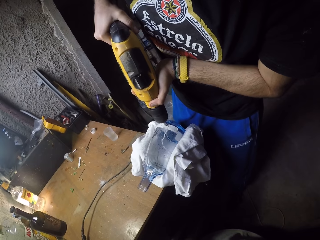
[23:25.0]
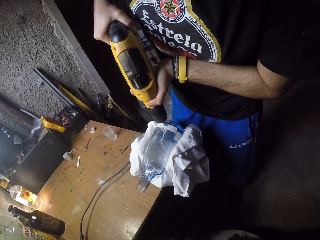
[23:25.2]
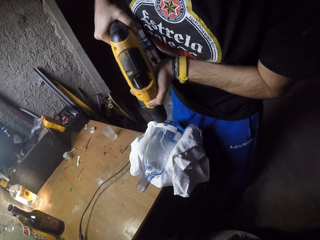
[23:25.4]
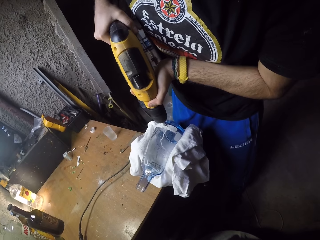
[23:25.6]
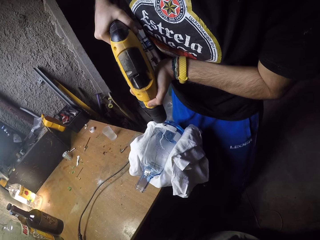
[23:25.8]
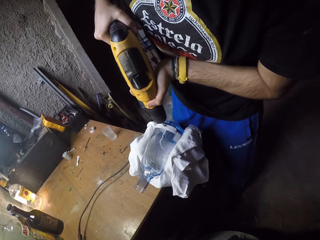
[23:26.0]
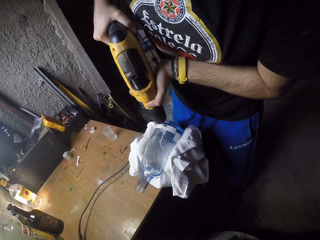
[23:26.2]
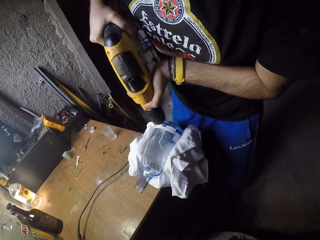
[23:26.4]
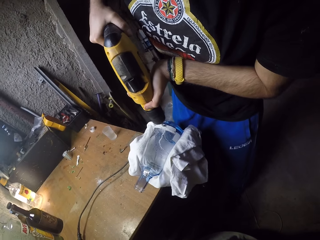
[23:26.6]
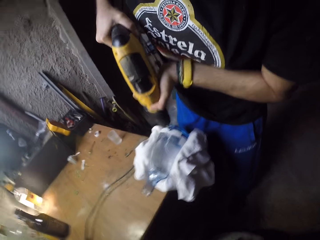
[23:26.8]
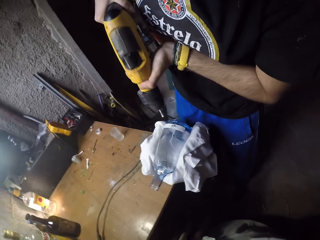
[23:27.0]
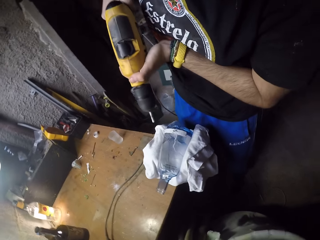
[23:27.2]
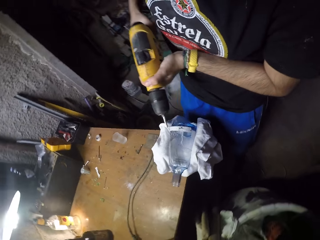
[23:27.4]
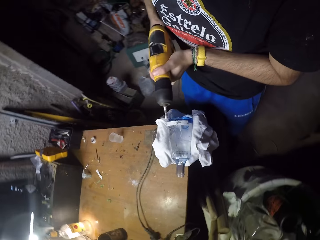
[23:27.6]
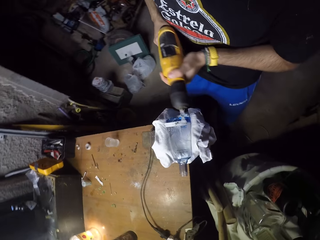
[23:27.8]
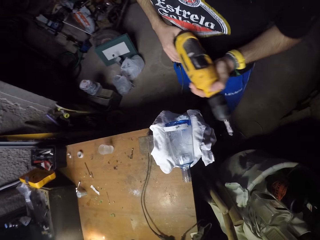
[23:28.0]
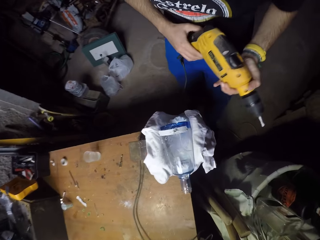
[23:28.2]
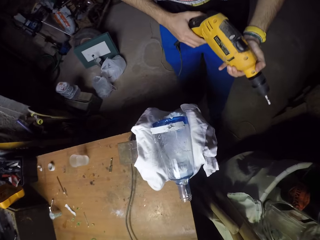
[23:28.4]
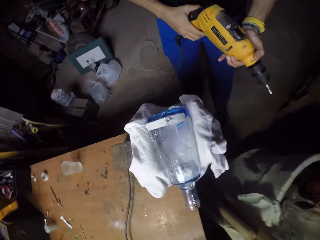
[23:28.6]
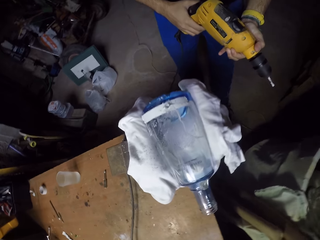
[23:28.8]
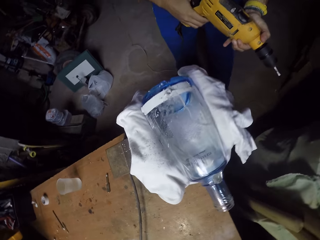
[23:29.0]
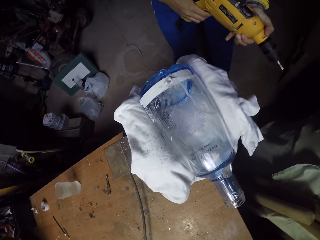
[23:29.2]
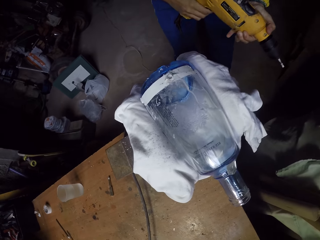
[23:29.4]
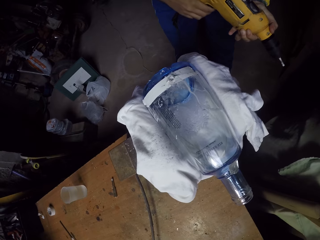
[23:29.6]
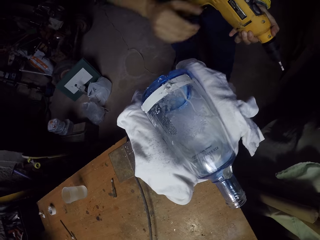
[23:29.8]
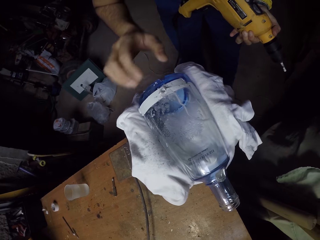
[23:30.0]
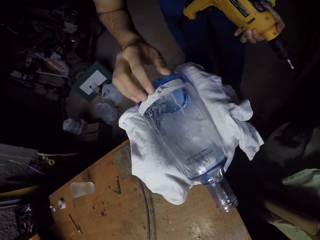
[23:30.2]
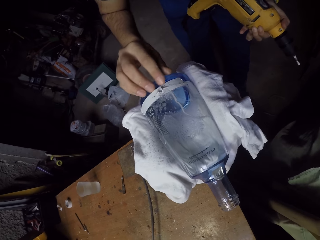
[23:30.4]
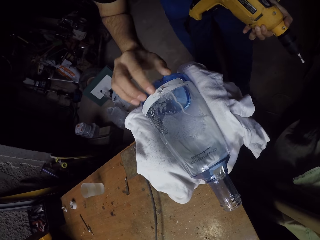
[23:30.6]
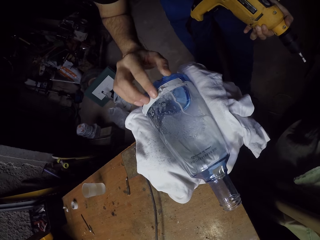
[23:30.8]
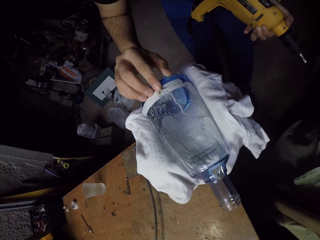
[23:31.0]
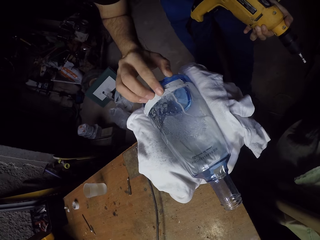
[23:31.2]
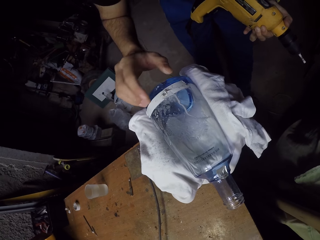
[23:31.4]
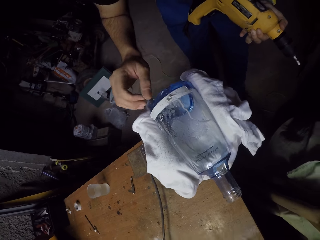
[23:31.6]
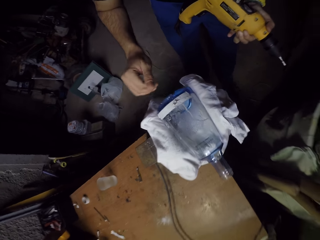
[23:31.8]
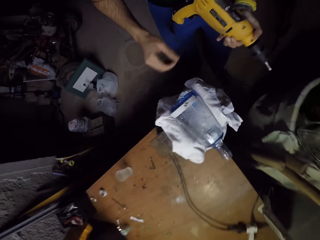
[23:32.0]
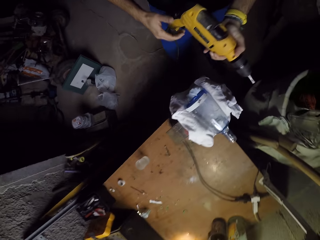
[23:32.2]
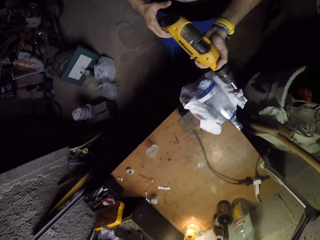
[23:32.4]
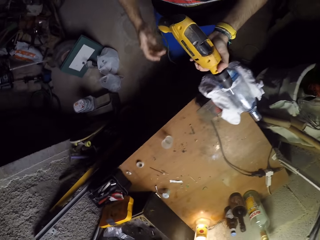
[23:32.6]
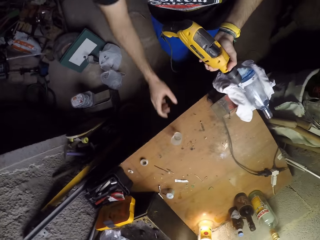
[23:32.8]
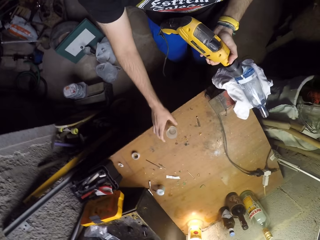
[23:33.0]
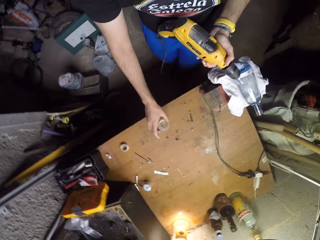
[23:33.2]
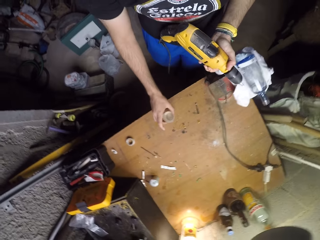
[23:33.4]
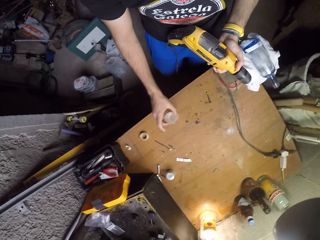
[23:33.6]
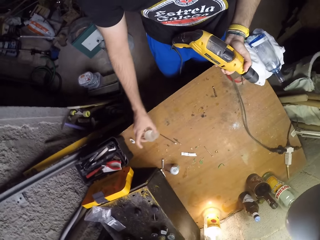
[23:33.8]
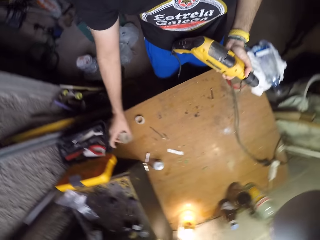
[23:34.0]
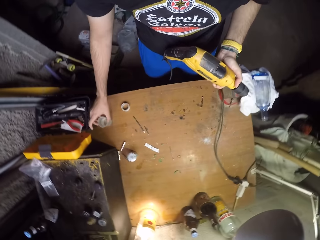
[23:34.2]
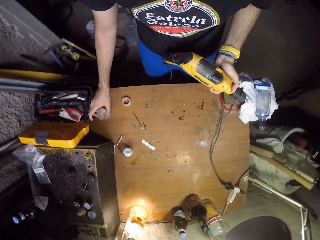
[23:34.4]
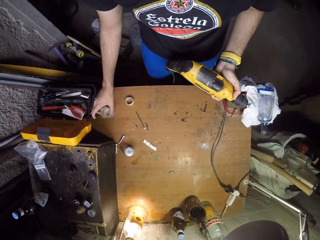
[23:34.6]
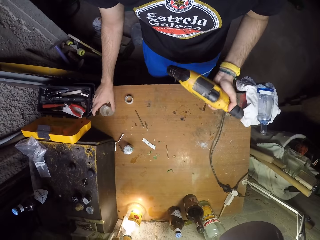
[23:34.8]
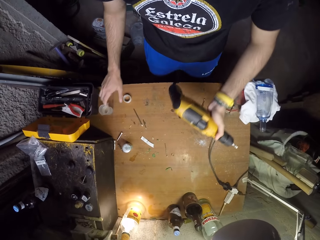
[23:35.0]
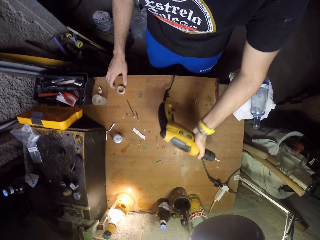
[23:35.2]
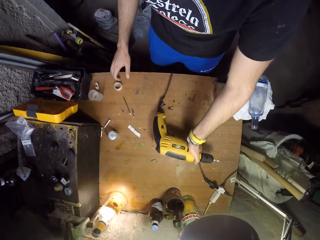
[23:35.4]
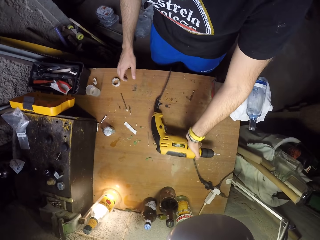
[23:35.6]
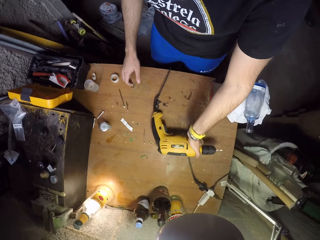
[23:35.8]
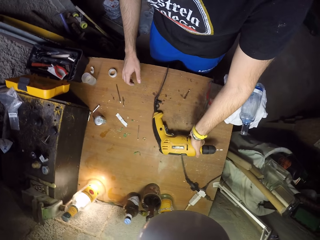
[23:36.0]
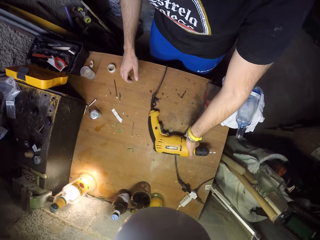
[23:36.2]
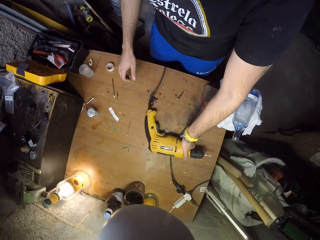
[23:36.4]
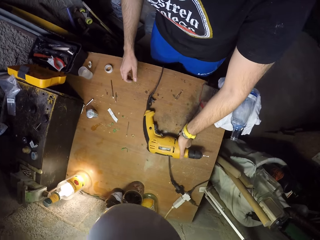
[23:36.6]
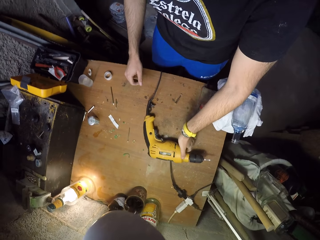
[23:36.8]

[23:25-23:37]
The camera wearer removes the drilling machine from the bottle. He steps back. He rubs the glass. He presses his right hand on a hole on the bottle. He grabs the drilling machine's bottom with his right hand. He holds the glass. He changes the position of the cup on the work bench with his right hand. He puts the glass down. He drops the drilling machine on the workbench with his left hand.

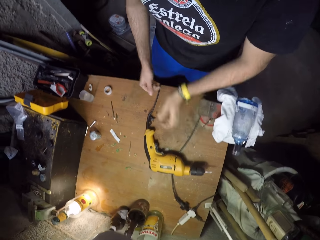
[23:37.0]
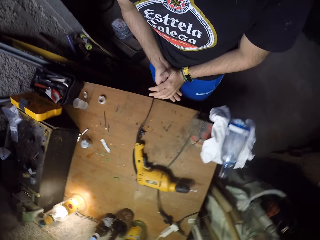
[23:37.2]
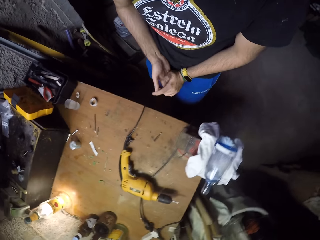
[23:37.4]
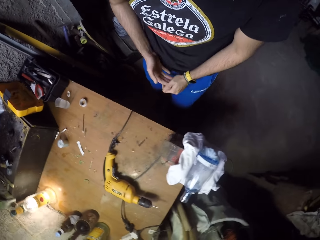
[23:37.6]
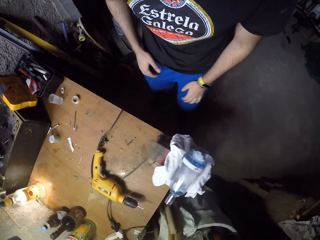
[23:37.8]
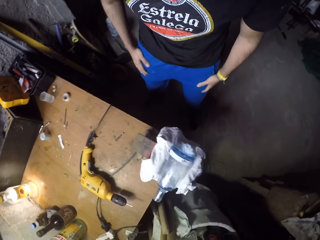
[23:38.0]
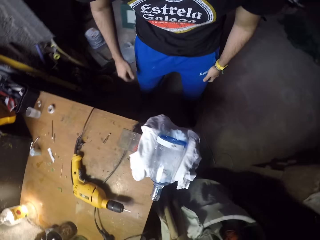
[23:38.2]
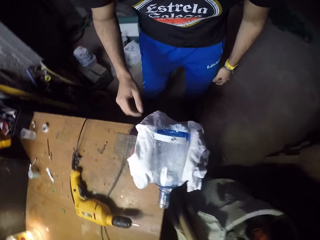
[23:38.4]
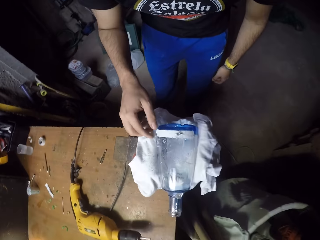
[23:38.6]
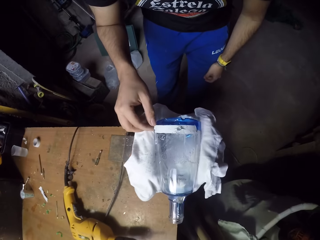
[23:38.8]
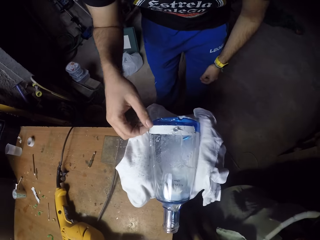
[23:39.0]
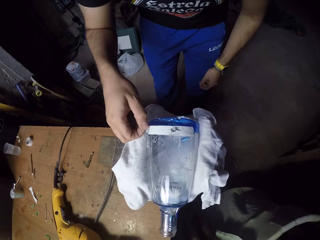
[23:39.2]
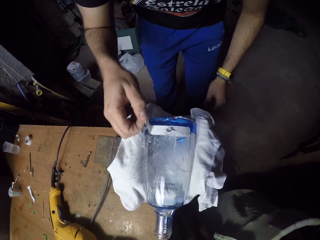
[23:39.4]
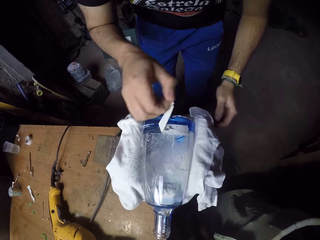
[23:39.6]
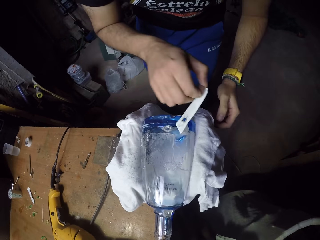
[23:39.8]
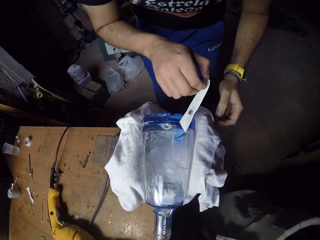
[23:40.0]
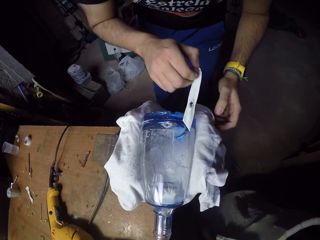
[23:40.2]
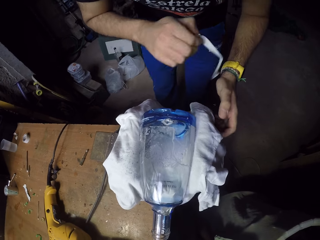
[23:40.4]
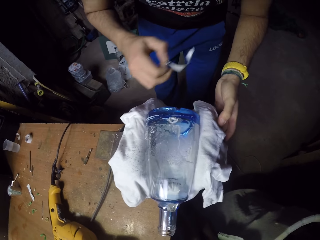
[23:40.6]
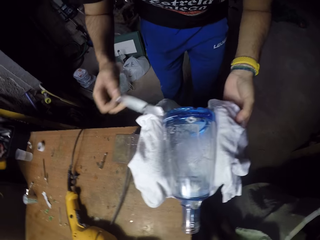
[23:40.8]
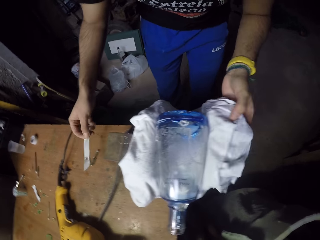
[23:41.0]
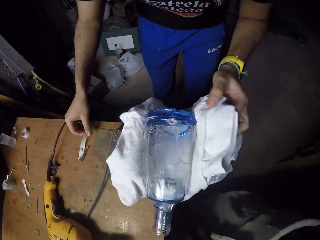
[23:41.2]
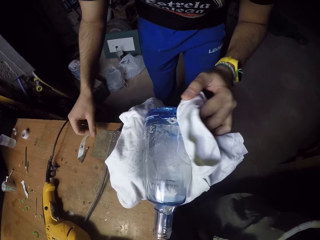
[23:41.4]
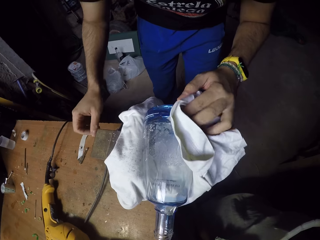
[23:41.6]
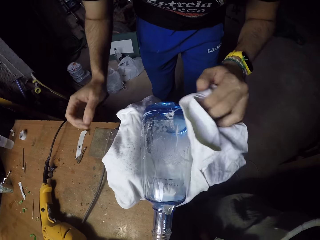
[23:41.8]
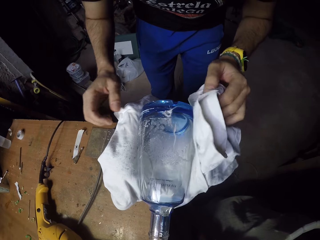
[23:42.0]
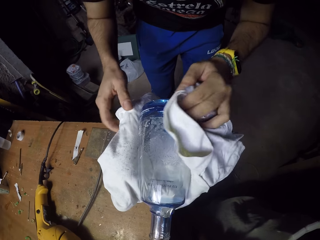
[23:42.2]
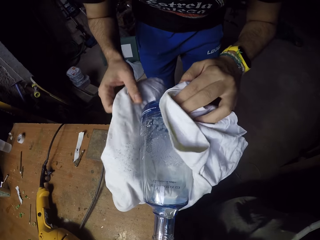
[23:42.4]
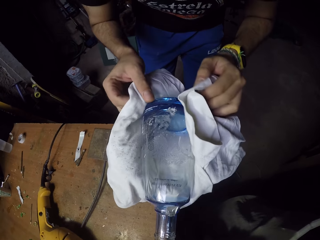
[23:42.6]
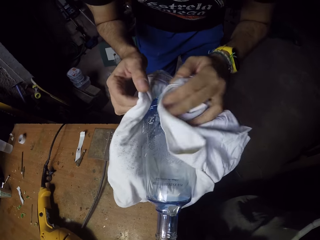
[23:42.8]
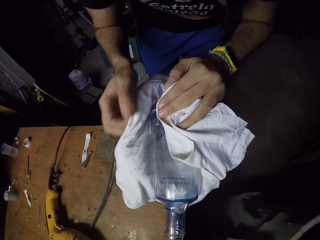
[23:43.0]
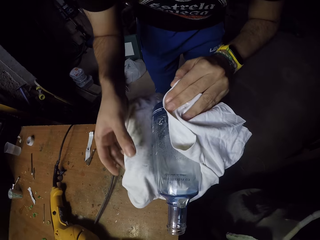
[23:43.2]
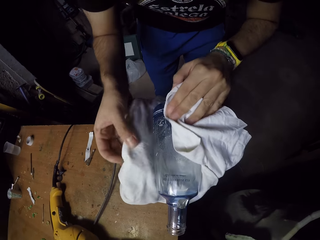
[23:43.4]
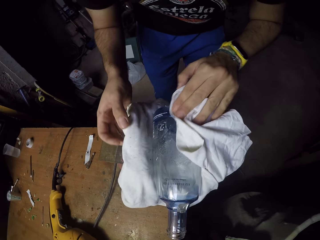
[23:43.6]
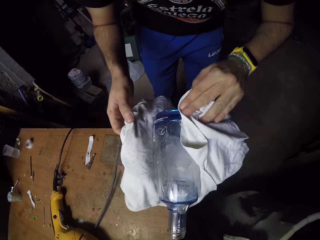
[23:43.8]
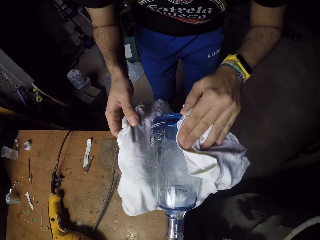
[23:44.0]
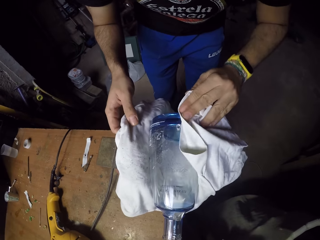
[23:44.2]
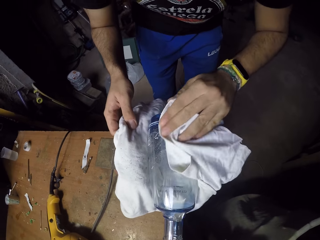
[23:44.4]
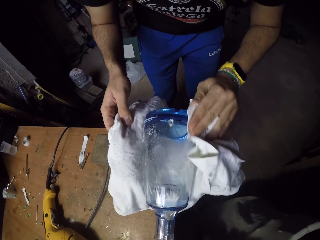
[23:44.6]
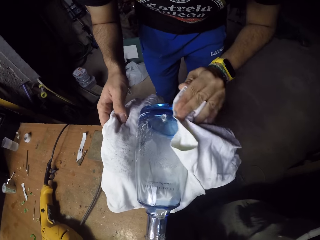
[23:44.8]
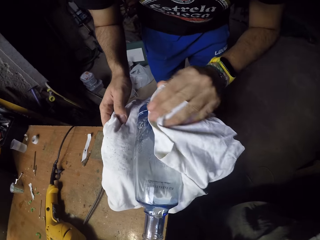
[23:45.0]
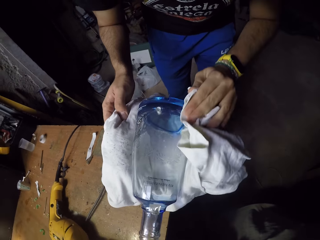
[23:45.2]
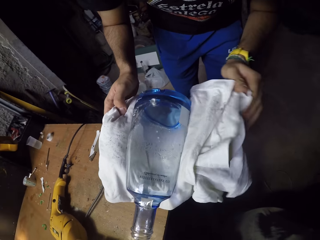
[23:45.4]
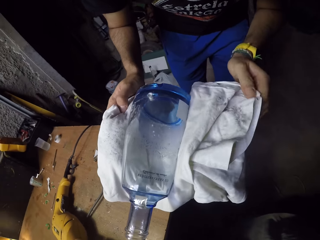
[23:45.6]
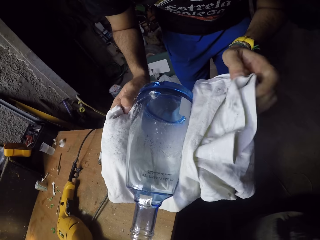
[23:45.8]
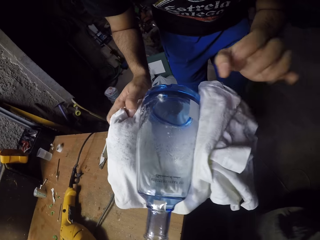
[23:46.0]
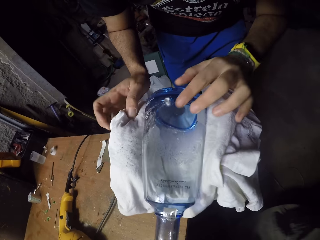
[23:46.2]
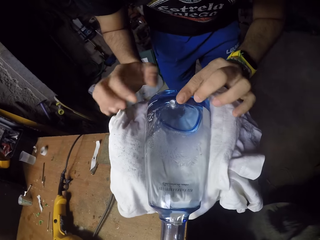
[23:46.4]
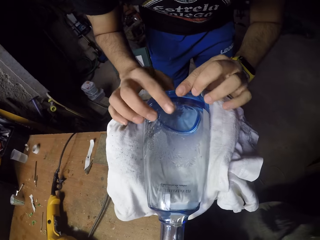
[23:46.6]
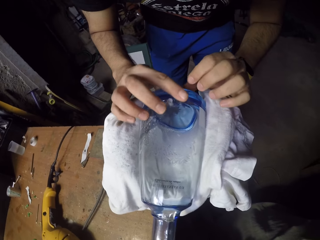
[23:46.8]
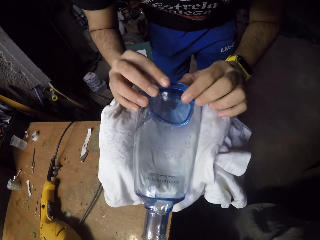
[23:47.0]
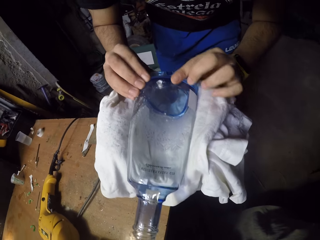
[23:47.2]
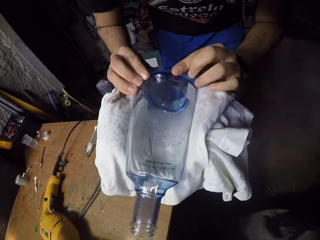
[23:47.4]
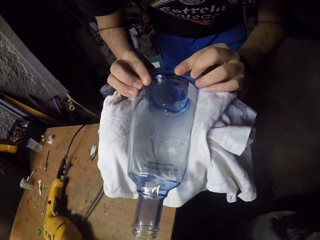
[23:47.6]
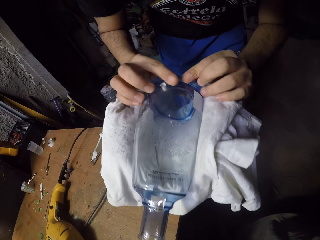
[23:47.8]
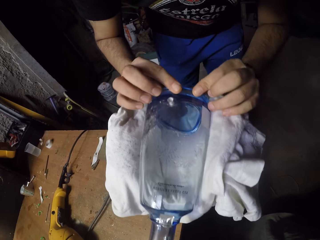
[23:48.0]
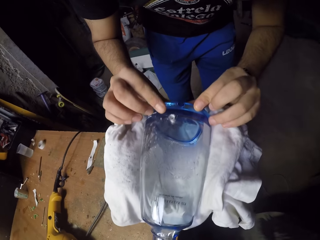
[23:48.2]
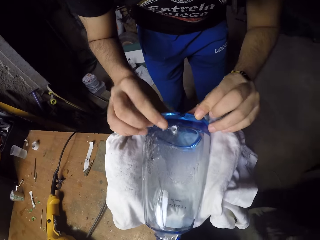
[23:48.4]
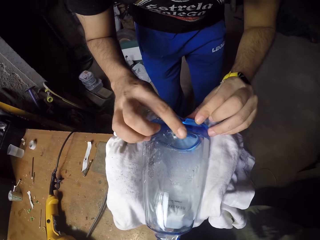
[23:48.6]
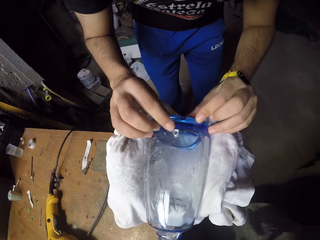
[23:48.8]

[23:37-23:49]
The camera wearer rubs the palms of his hands together. He rubs his hands on a cloth. He peels a strip of white tape or sticker off the bottle with his right hand. He grabs the white cloth under the bottle with his left hand. He touches the cloth. He puts the sticker down. He touches the cloth. He wipes the hole on the bottle with the hem of the white cloth. He wipes both hands across the face of the hole on the bottle.
